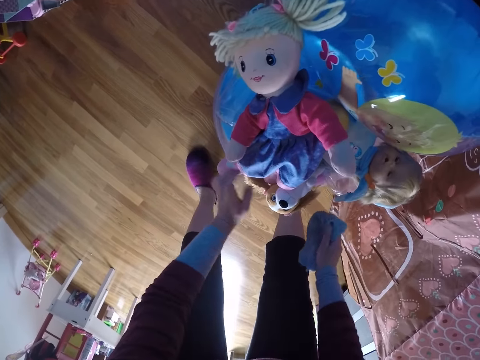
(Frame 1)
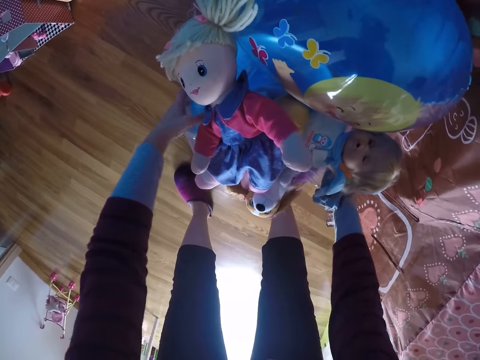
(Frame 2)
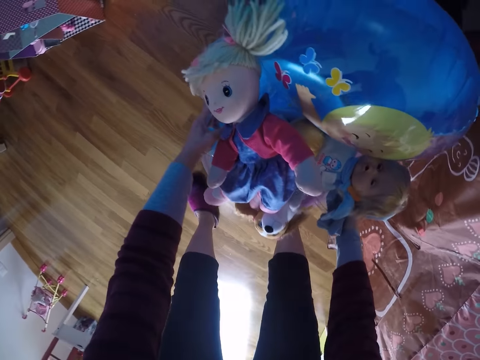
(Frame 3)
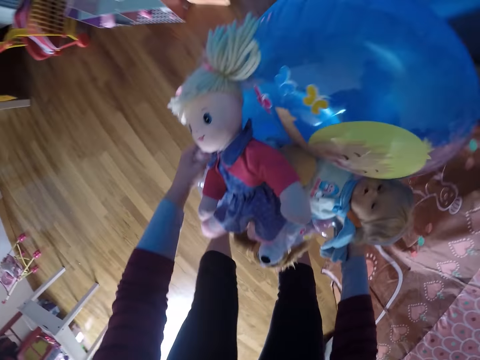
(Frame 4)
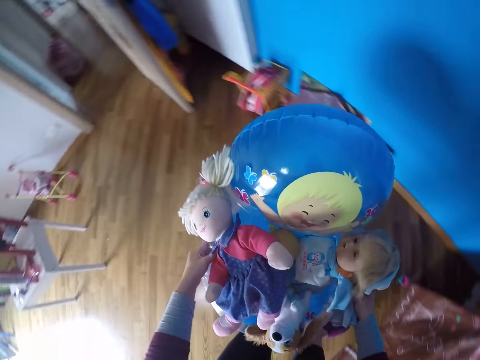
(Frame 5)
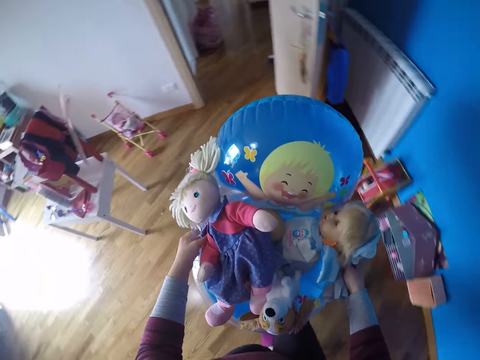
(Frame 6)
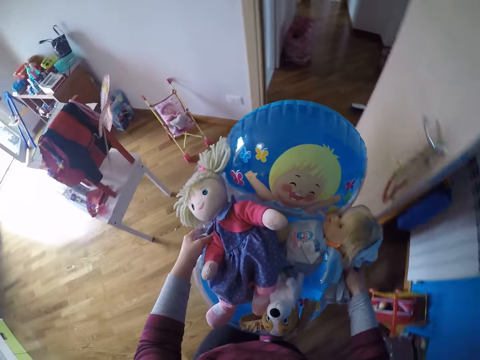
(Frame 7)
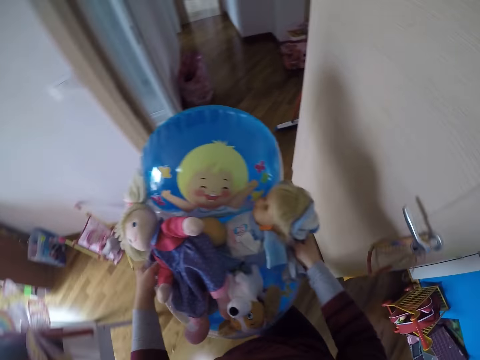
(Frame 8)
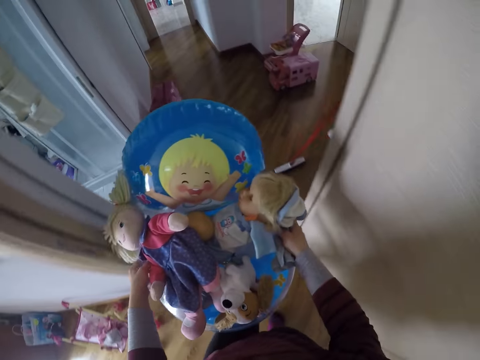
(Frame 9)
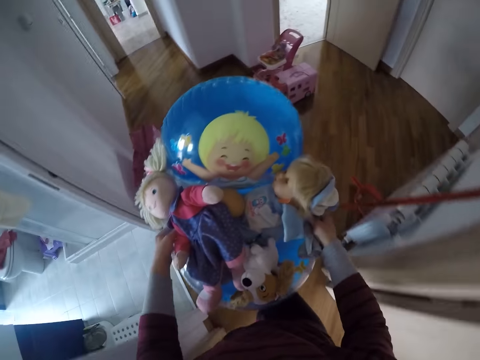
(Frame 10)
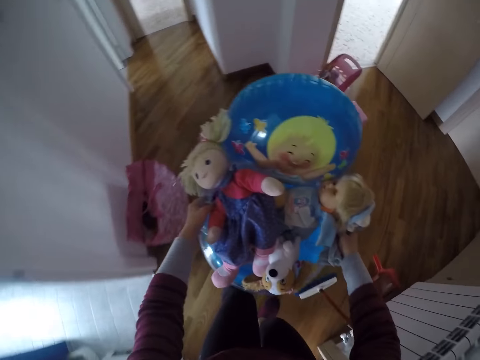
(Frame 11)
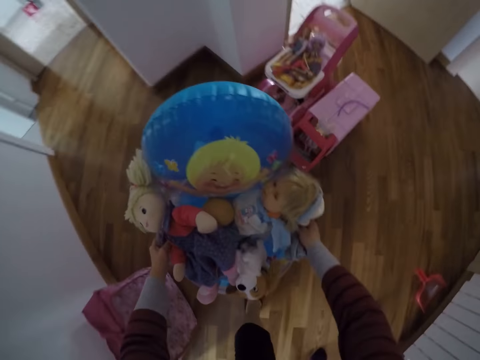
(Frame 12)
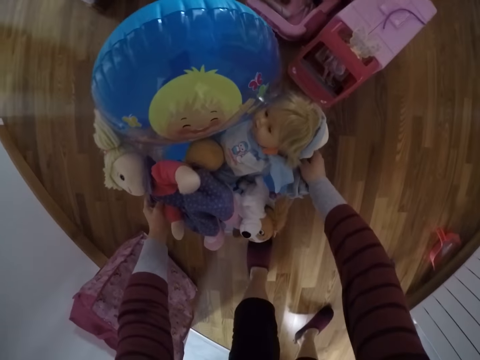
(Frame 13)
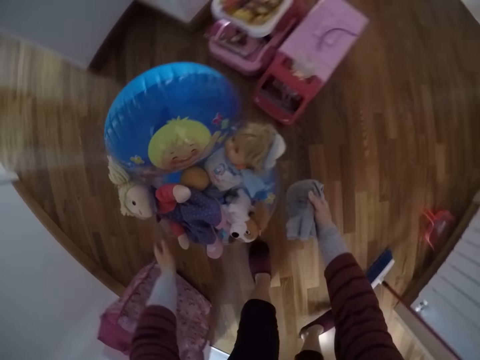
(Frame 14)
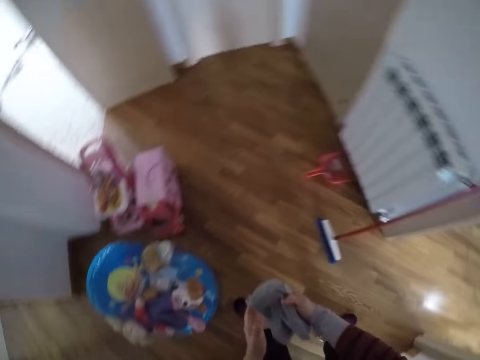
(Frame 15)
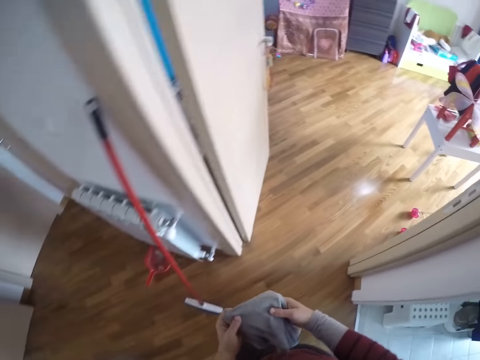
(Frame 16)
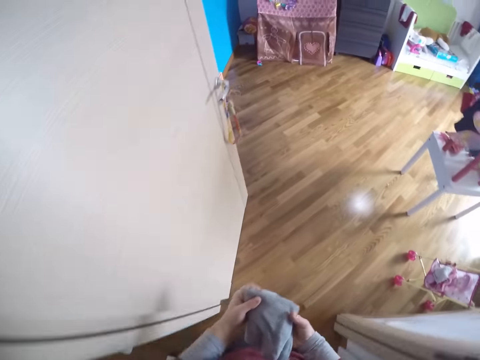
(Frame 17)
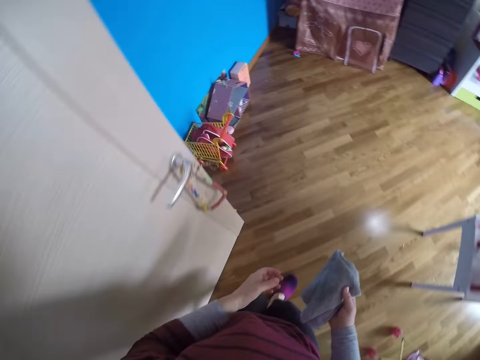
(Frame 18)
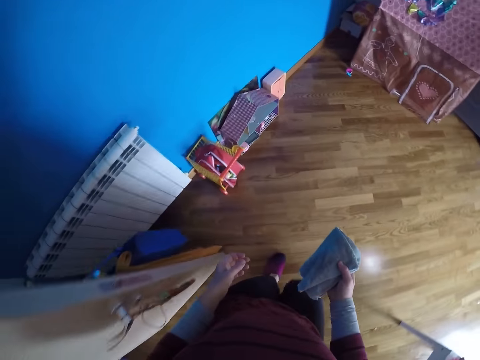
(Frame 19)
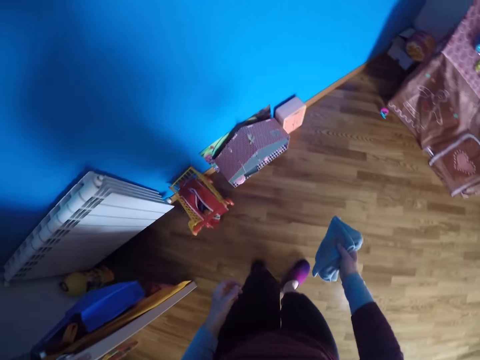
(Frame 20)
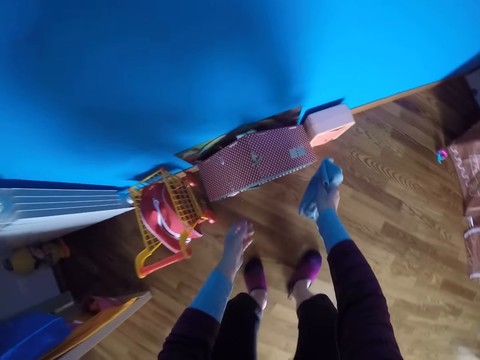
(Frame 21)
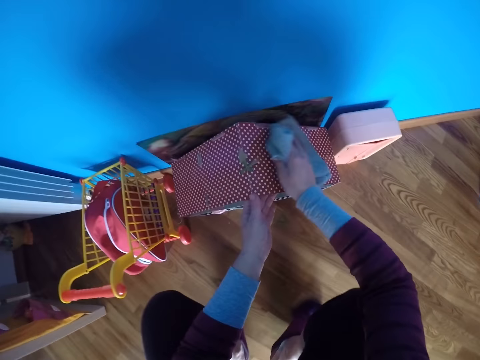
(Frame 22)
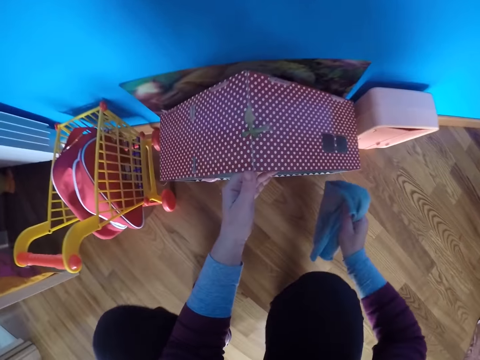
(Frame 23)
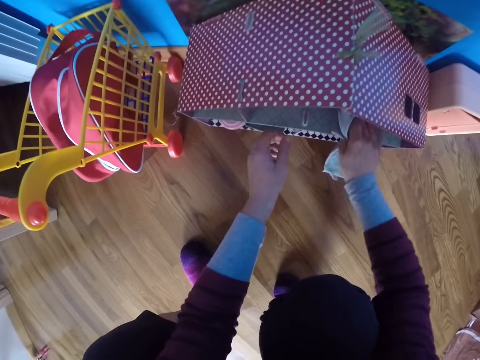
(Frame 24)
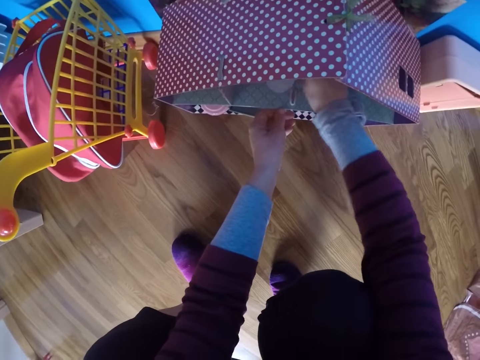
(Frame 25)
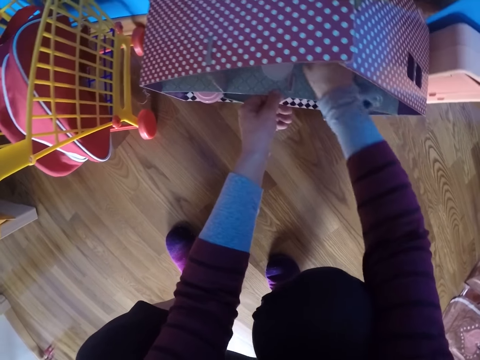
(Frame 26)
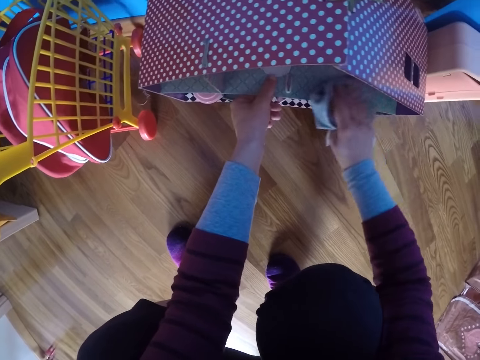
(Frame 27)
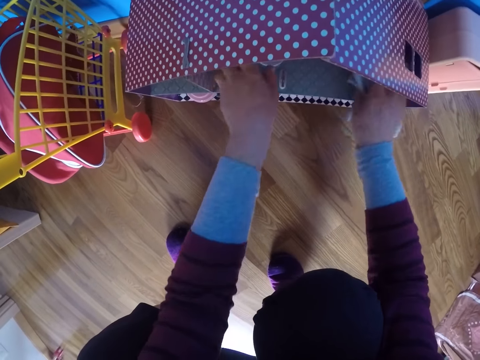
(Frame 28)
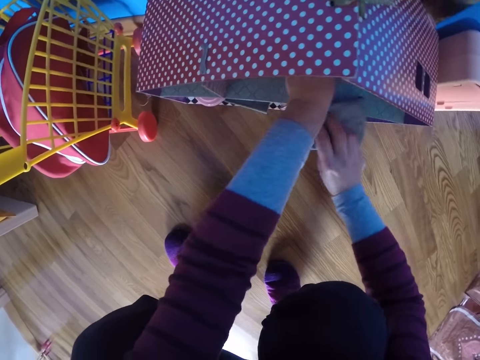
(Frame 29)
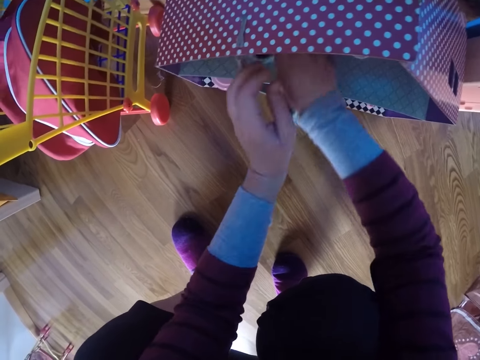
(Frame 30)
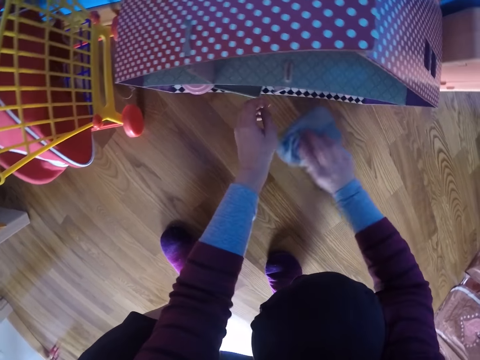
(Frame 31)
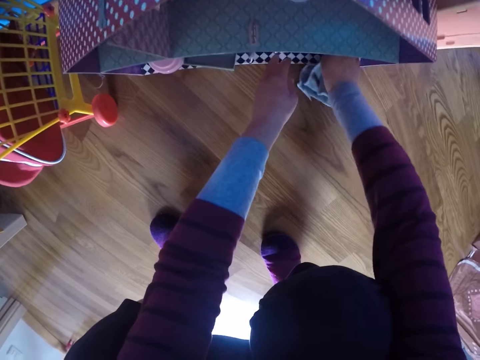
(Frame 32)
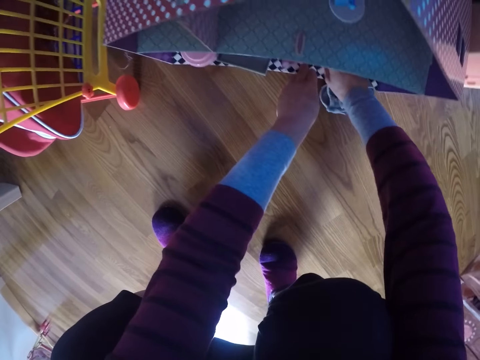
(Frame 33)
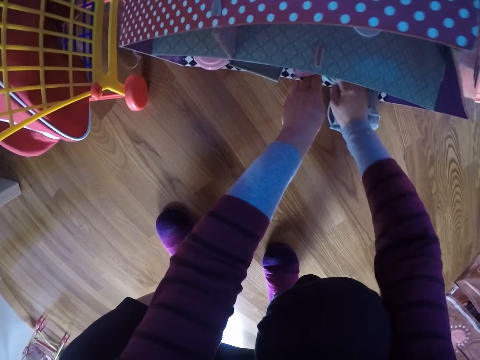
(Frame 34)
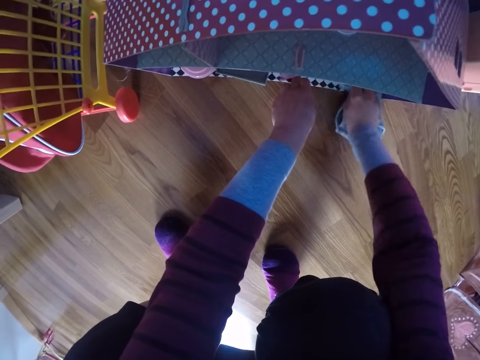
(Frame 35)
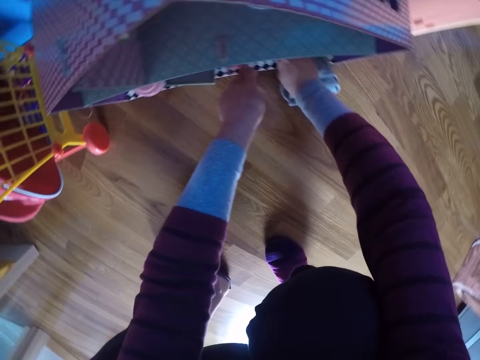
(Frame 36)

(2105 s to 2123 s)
The camera wearer picks up the inflated chair from the floor with both hands. She walks out of the room with the inflated chair in both hands. She puts the inflated chair on the floor of the hallway with her left hand. She turns around. She walks back into the room. She cleans a doll play house or shelf on the floor with the towel or cloth in her right hand. She moves something in the shelf. She wipes the shelf with the cloth.

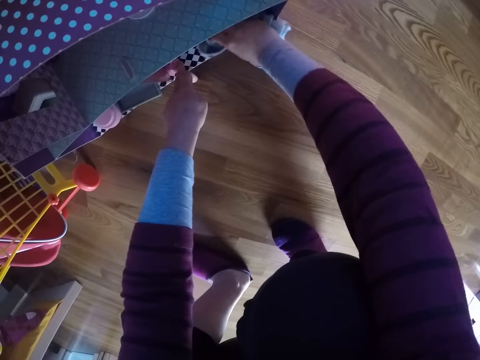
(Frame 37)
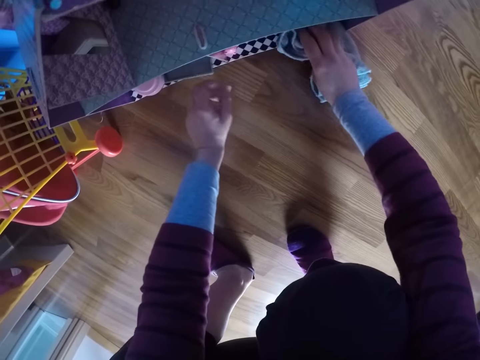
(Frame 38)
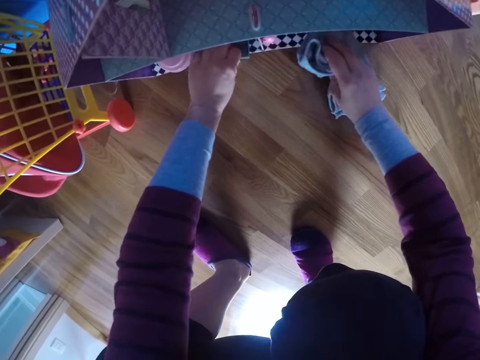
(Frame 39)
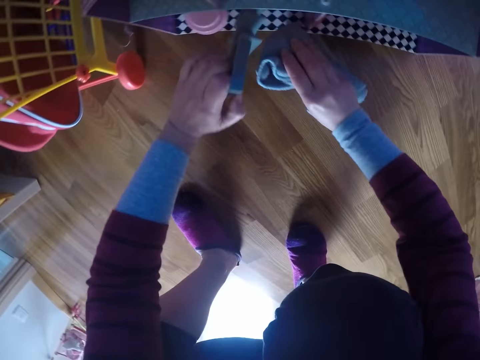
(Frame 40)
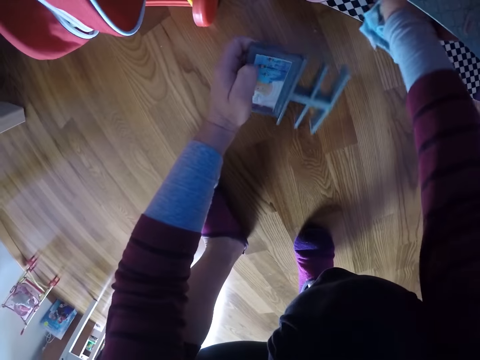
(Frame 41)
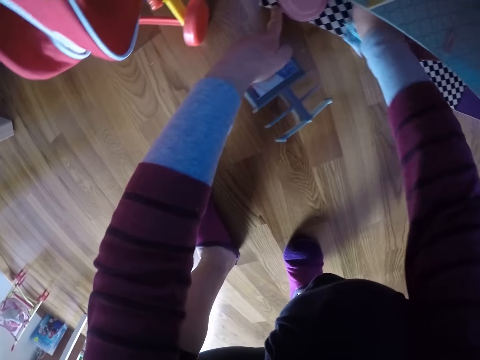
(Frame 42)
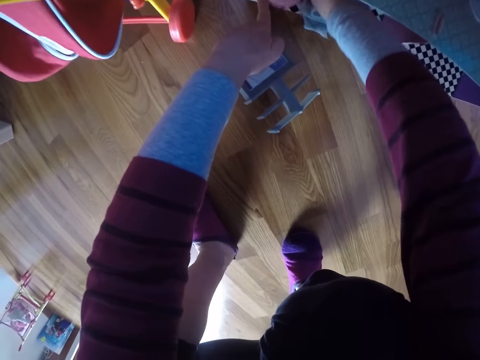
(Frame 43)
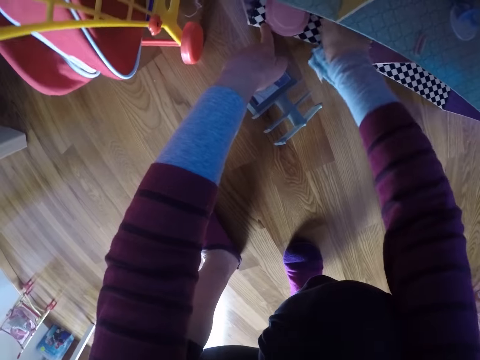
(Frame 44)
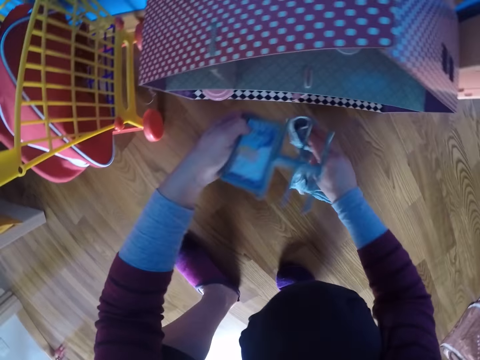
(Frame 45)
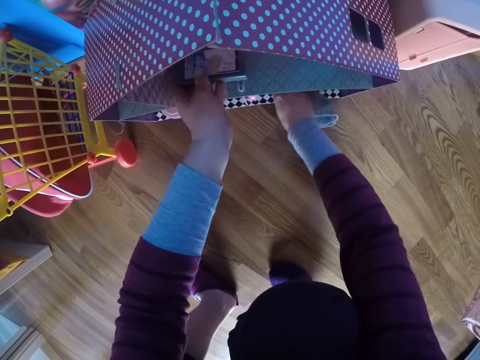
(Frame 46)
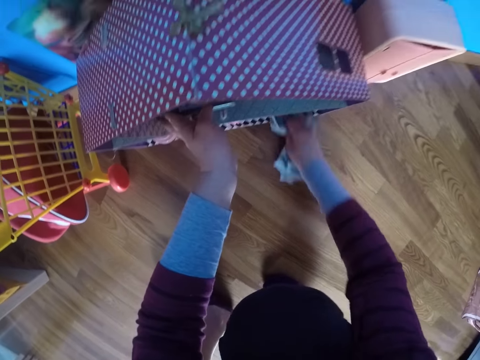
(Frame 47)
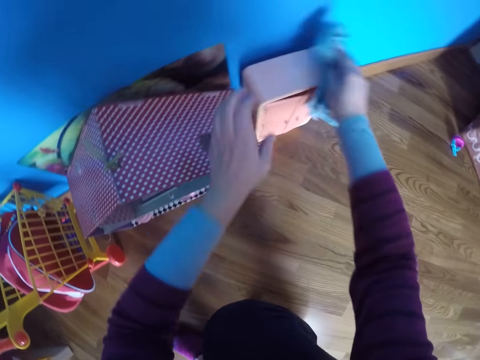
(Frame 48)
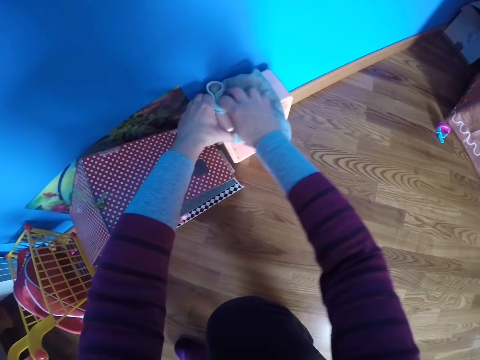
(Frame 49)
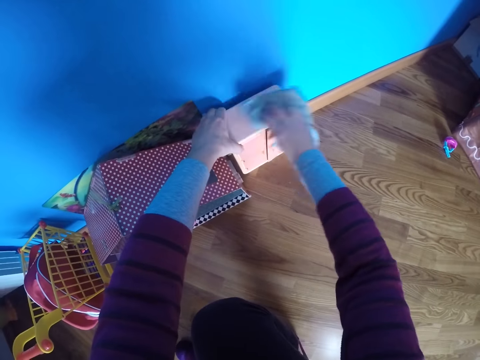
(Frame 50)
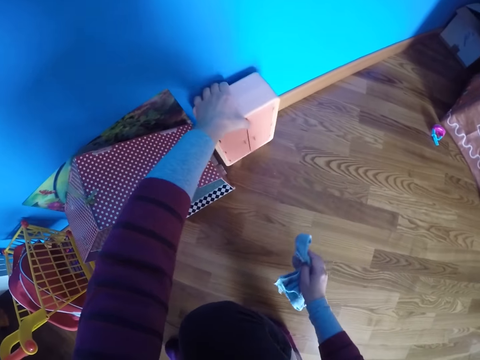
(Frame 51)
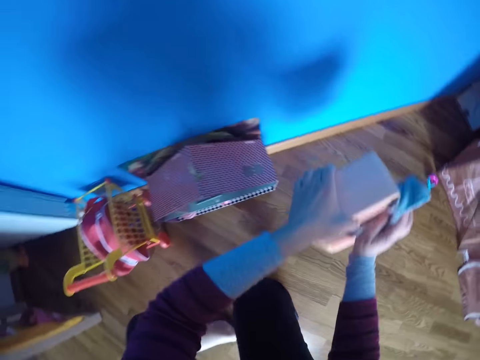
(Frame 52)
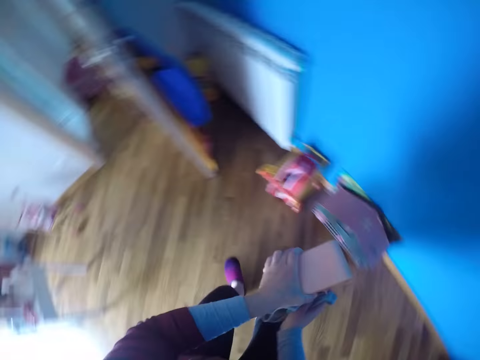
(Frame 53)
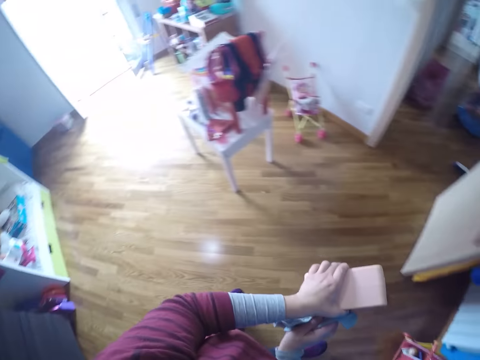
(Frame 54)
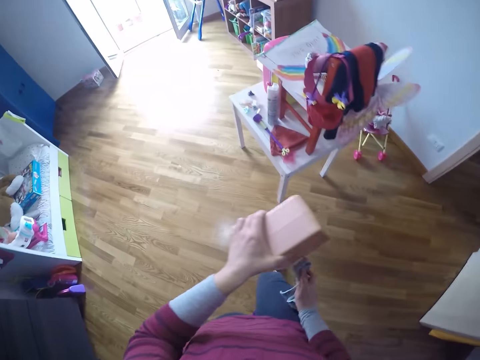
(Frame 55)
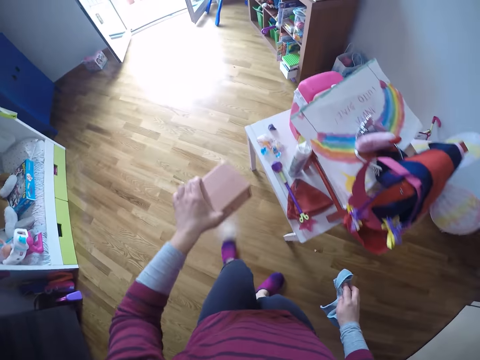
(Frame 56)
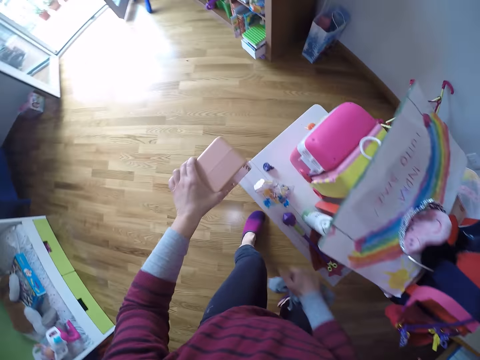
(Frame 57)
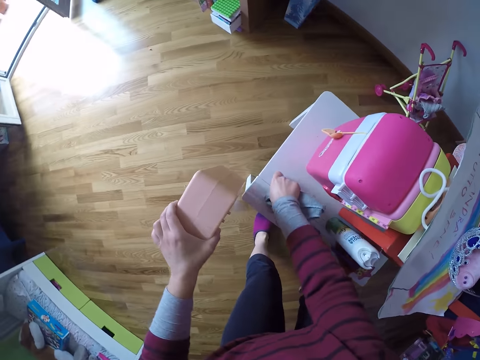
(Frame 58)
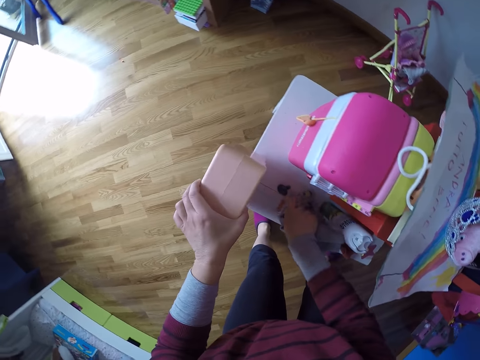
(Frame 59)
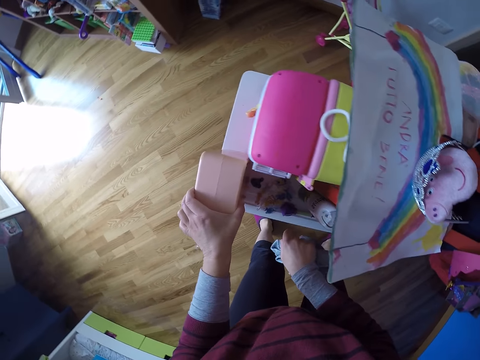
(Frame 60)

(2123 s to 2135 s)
The camera wearer picks something in a shelf. She moves part of a doll play house with her left hand. She wipes the shelf with a cloth or towel. She puts something in the shelf. She wipes the shelf with the cloth. She cleans the frame of a doll wardrobe or cabinet toy from the floor with the towel in her right hand. She picks up the doll wardrobe from the floor with her left hand. She wipes the cabinet toy with the cloth. She turns around and walks around. She moves a pacifier on the table to another part of the table with her right hand. She puts the doll wardrobe on the table with her left hand.
